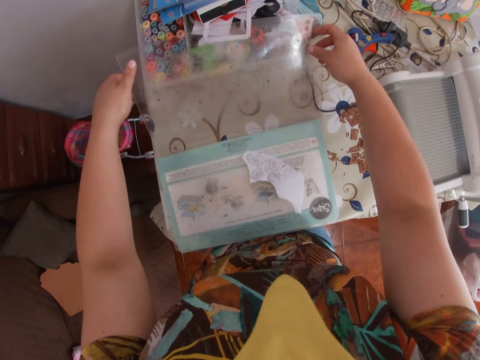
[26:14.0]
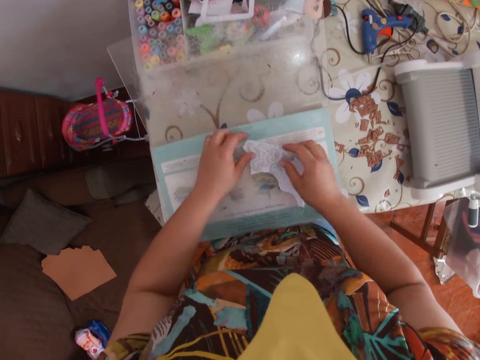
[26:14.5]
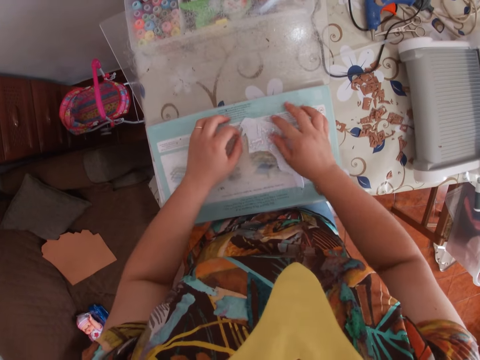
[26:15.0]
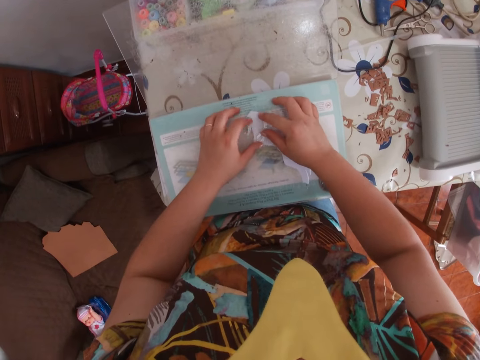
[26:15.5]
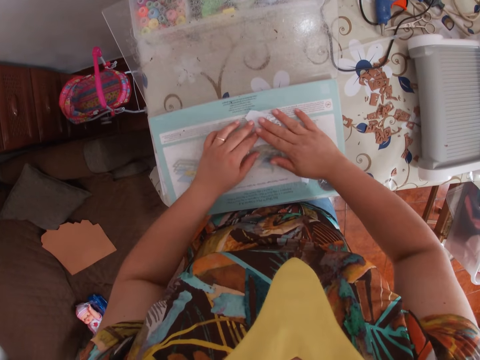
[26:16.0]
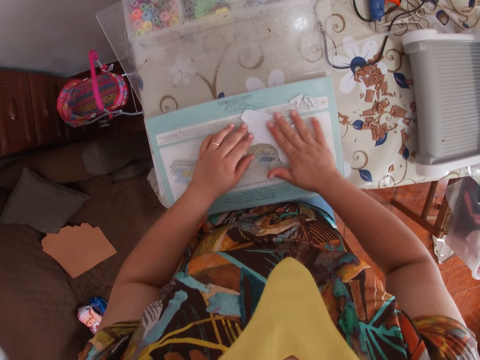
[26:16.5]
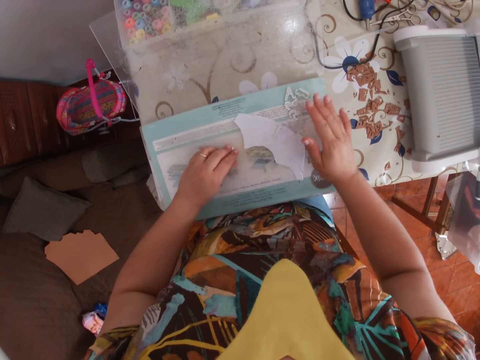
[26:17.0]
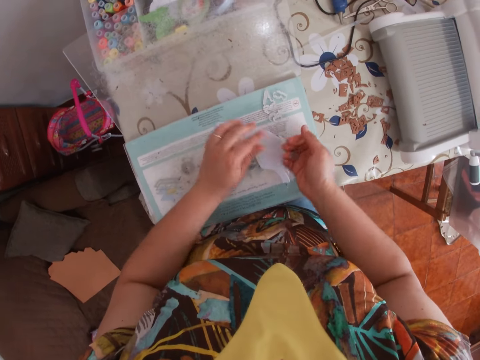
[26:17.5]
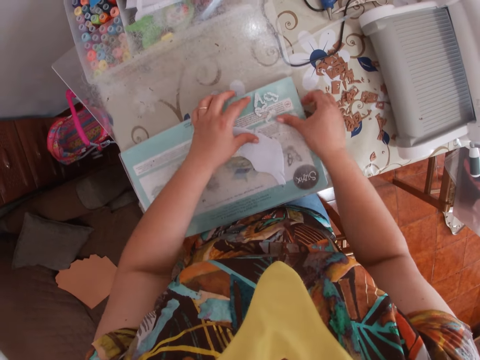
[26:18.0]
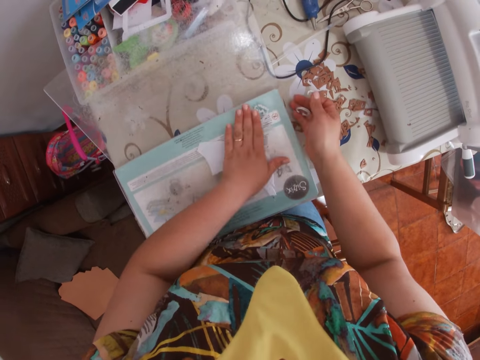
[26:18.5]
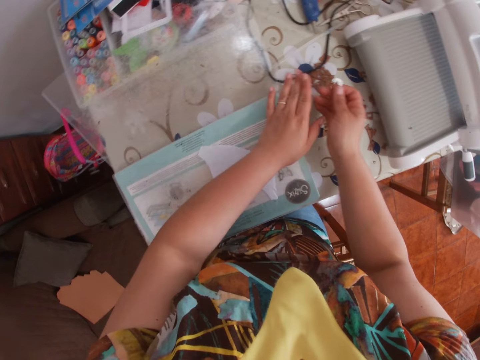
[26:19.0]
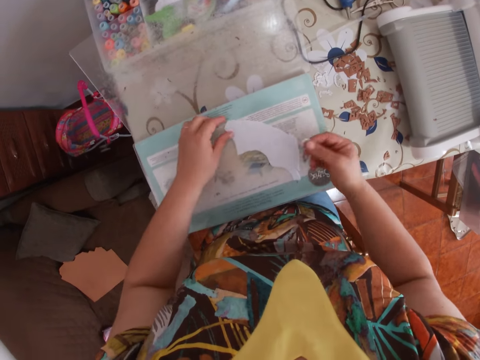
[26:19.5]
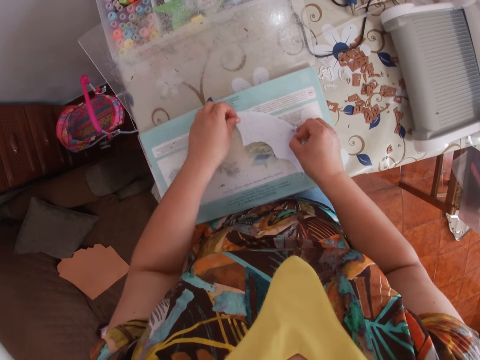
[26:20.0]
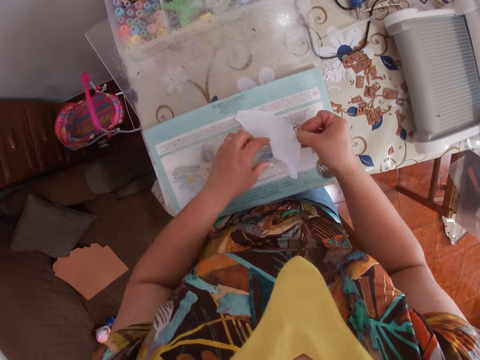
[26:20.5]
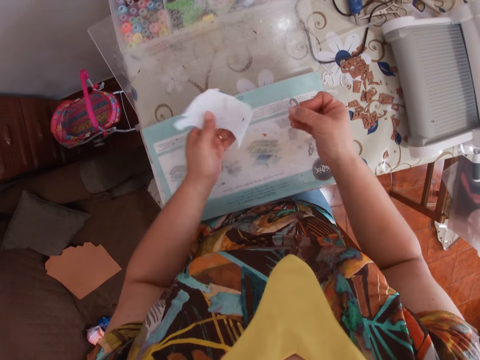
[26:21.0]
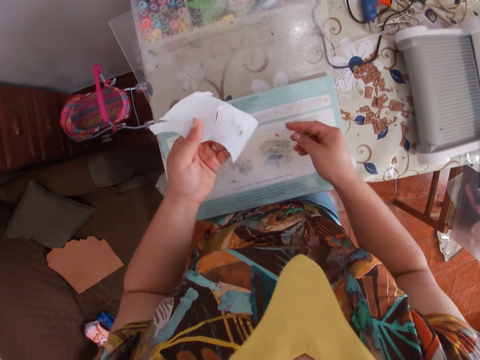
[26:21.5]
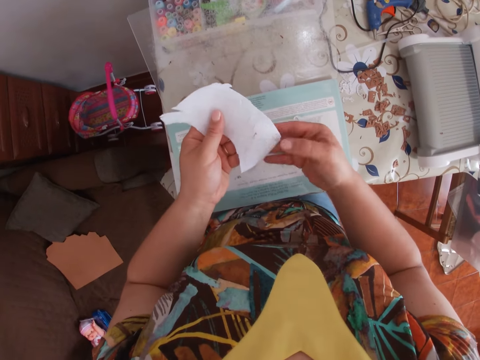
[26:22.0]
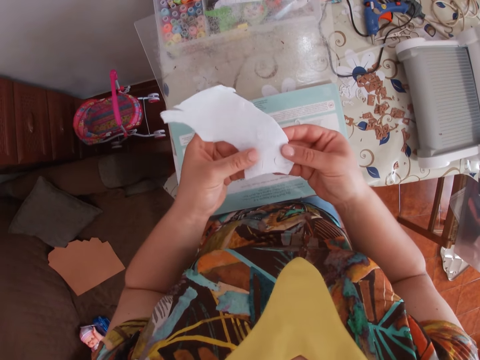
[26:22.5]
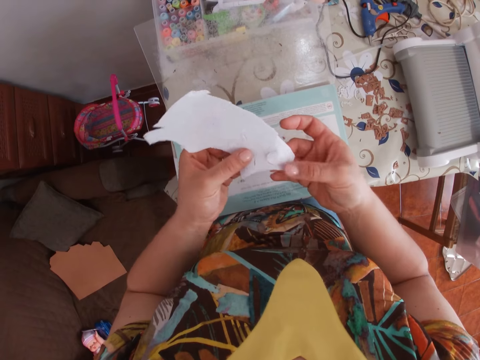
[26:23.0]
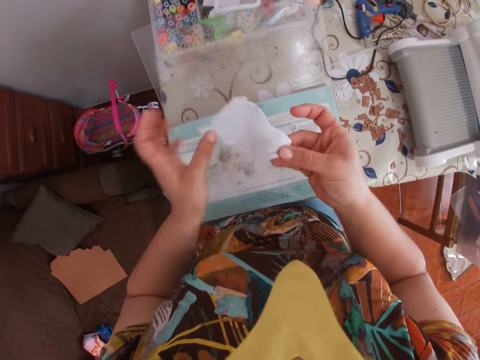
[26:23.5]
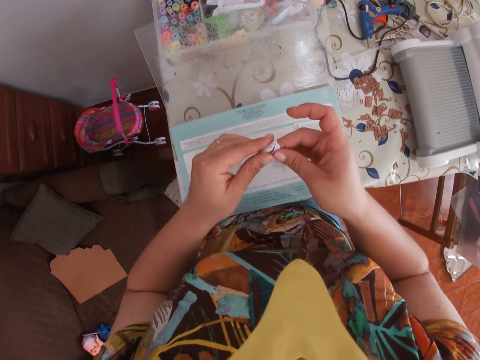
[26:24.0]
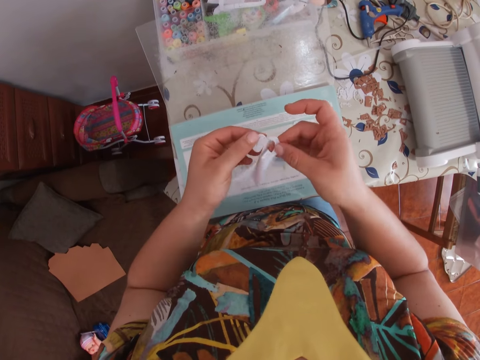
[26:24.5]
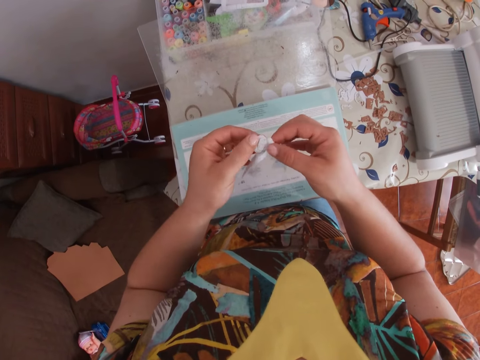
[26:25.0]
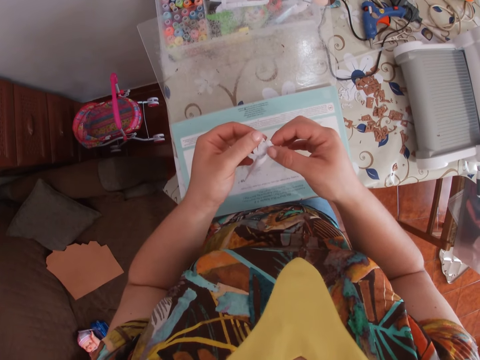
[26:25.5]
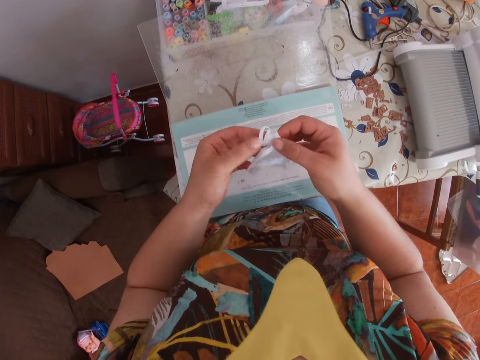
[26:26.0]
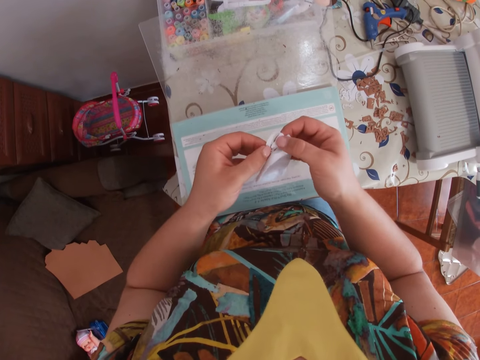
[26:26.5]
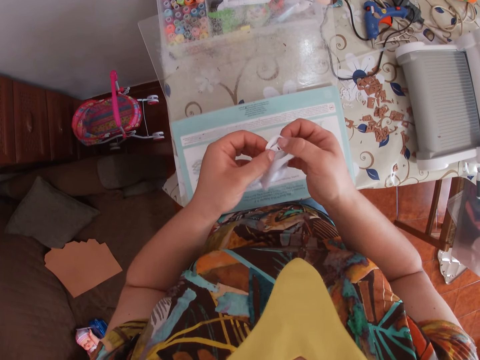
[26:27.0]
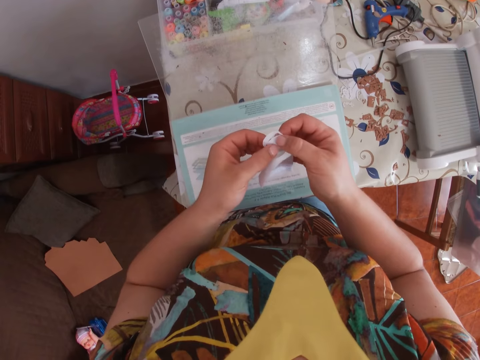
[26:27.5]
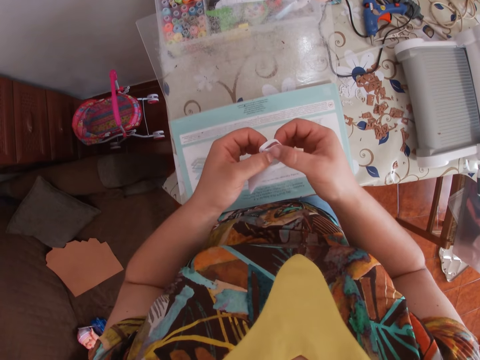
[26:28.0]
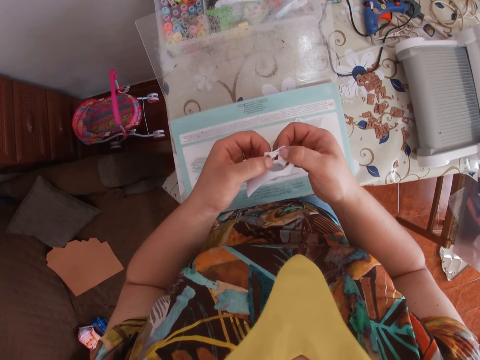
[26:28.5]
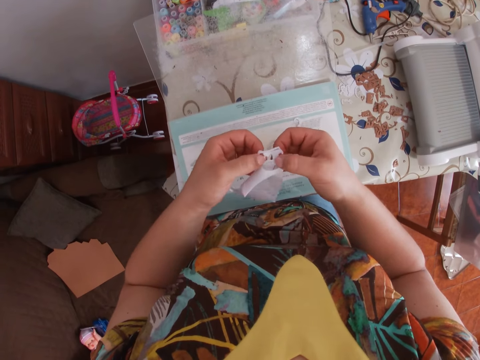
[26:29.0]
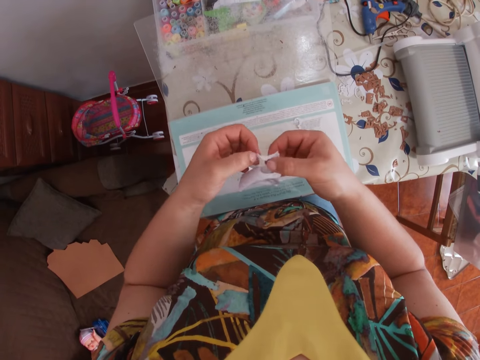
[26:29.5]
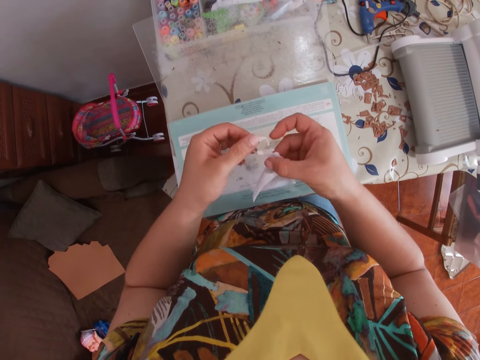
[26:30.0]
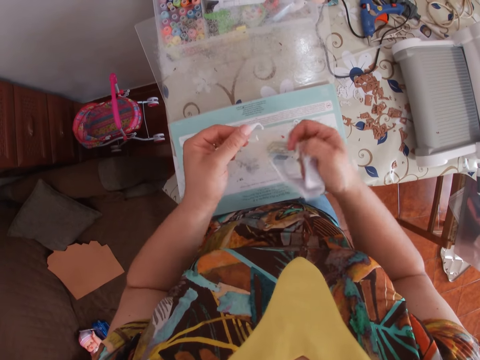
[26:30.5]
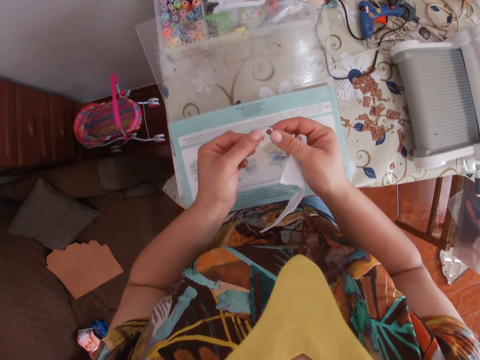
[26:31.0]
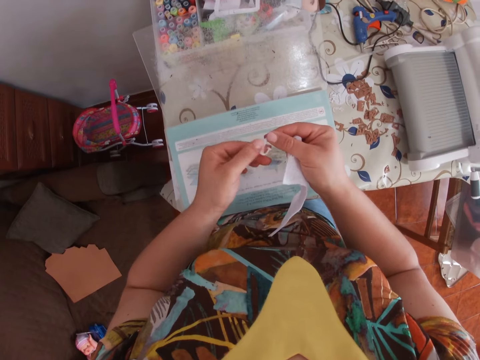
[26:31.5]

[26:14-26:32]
The camera wearer braces the inkpad from the top with her left hand. She places the inkpad onto the table with both hands from the embossing machine. She opens the glass or plastic paper on the inkpad with both hands. She turns the plastic paper. She sorts through the smaller acrylic letter blocks on the white cloth with both hands. She removes metals from the linen. She picks up the linen and throws a metal on the table.
